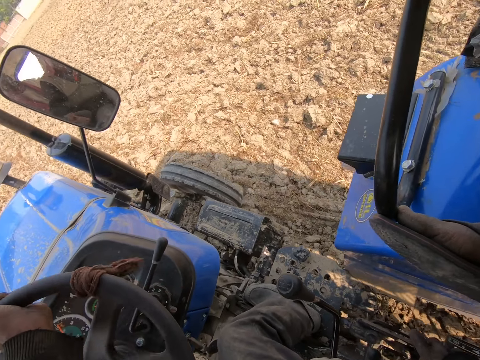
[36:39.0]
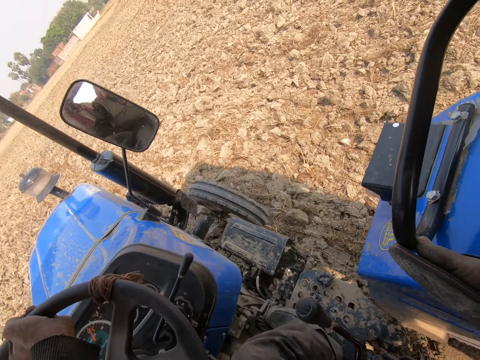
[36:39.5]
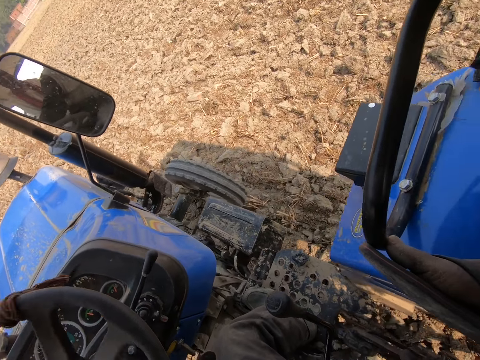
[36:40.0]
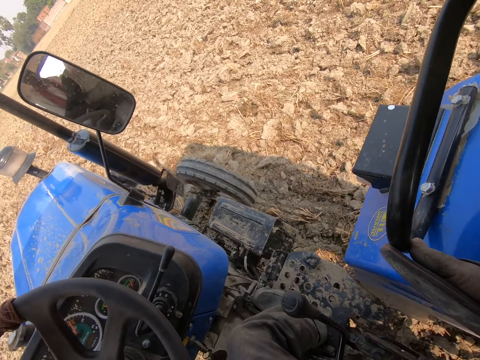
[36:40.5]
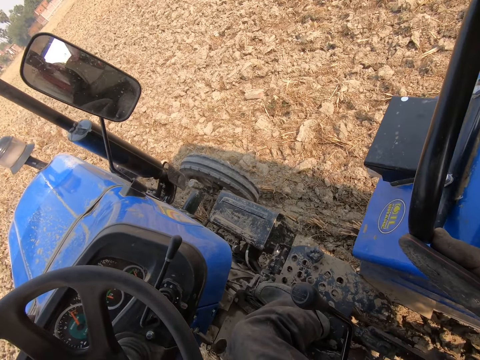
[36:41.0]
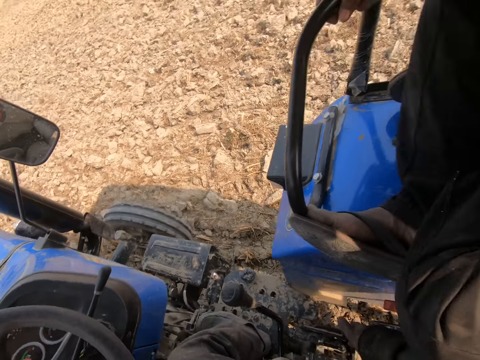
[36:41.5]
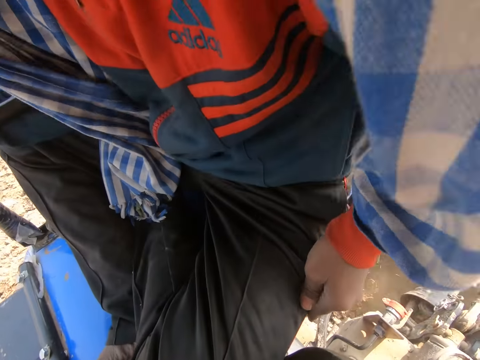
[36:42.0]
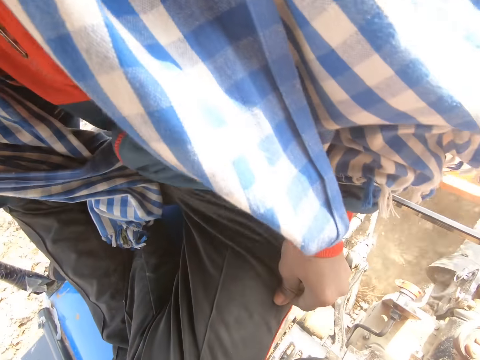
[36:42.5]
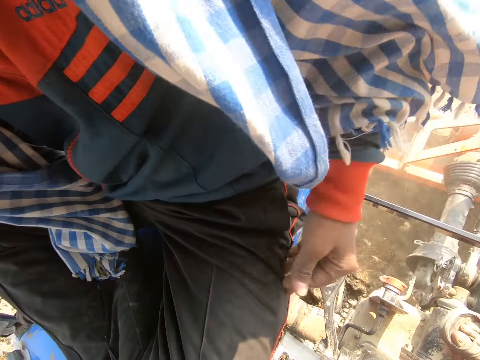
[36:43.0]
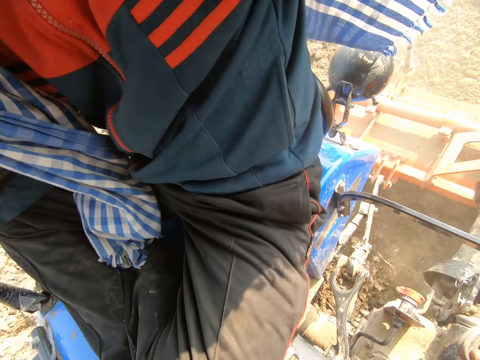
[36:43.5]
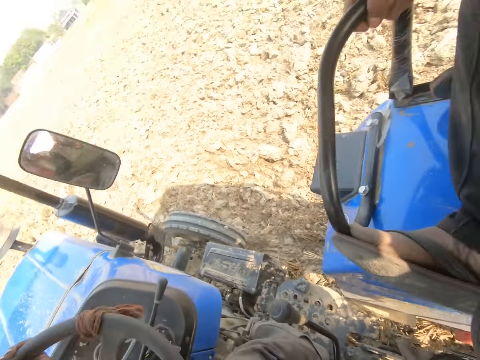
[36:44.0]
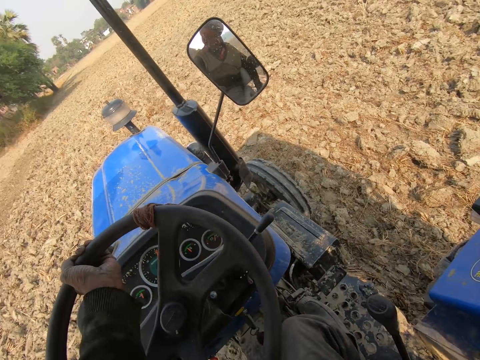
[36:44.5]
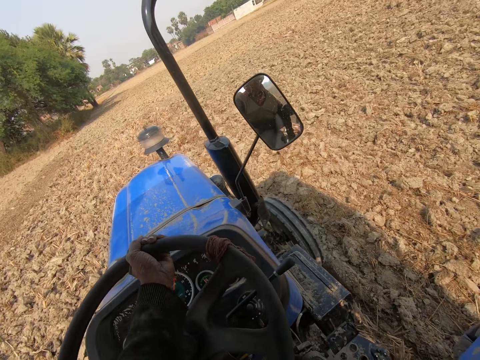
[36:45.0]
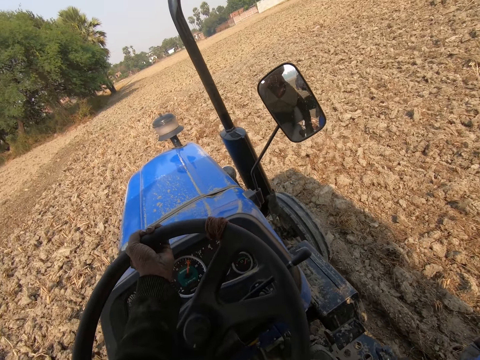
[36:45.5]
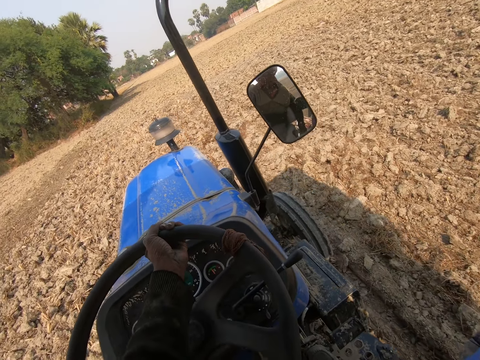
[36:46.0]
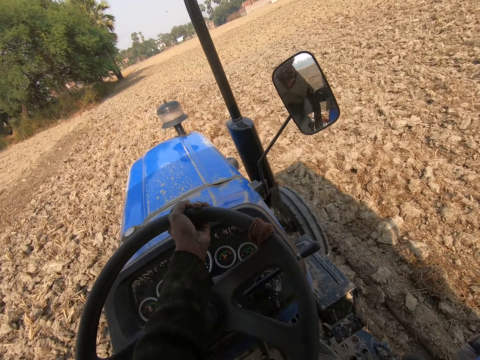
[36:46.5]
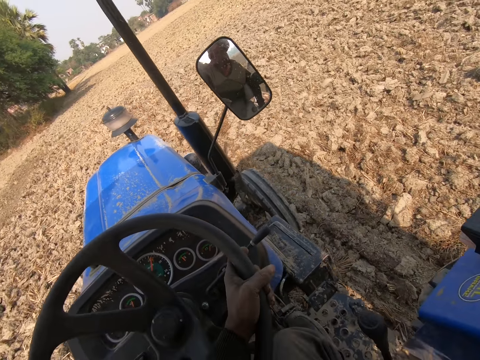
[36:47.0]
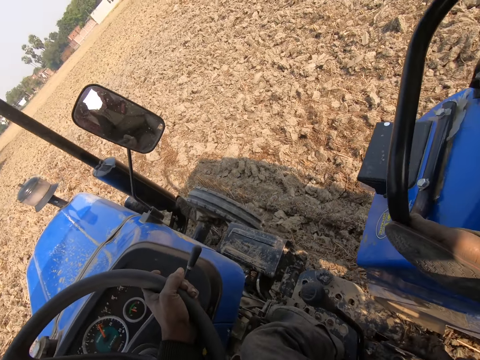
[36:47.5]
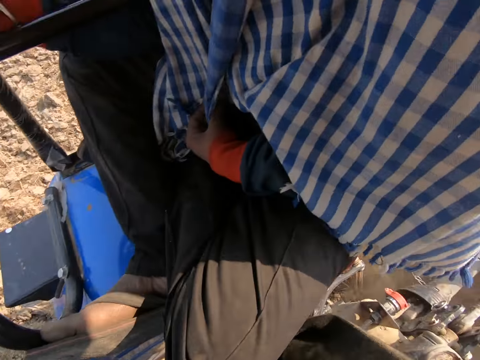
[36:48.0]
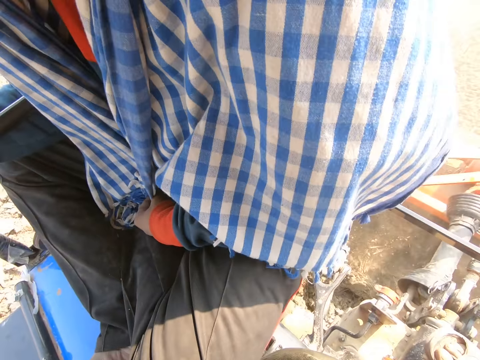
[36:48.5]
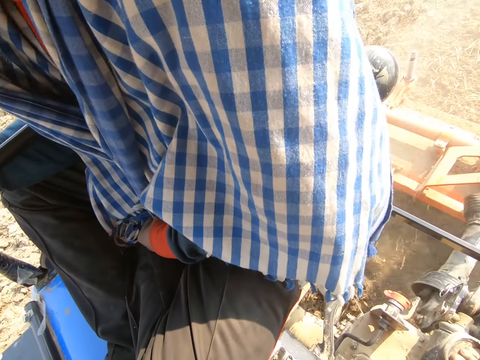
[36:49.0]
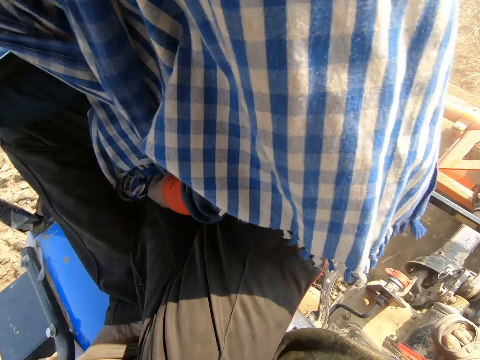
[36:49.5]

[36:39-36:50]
The camera wearer touches the trouser. They touch the scarf. They drive the tractor.

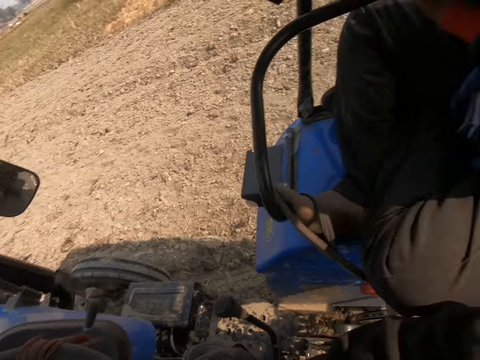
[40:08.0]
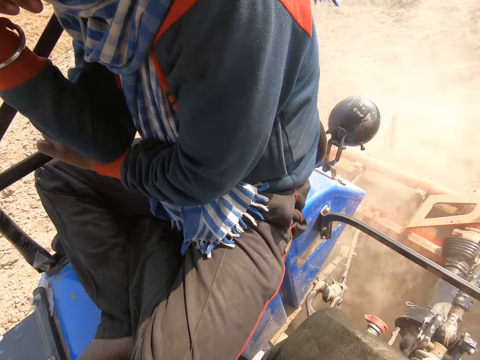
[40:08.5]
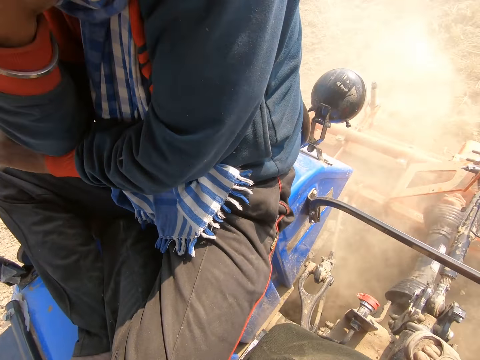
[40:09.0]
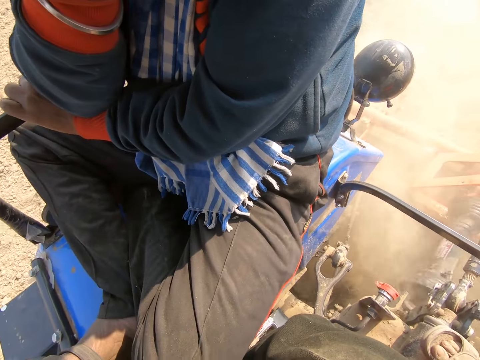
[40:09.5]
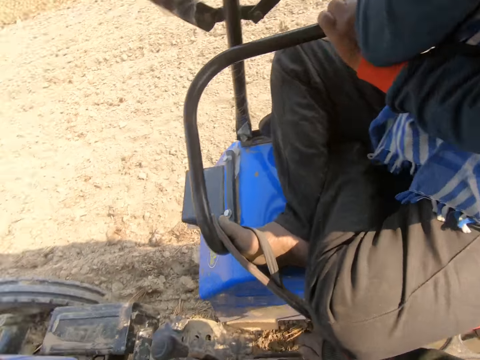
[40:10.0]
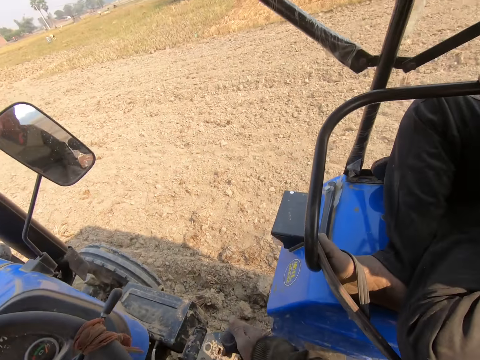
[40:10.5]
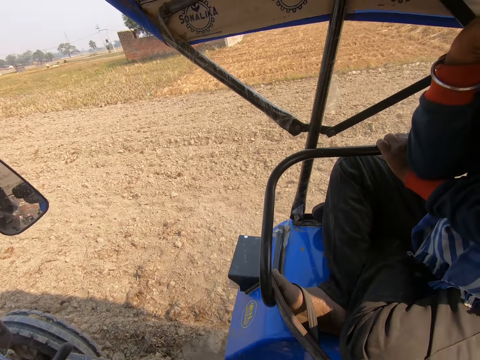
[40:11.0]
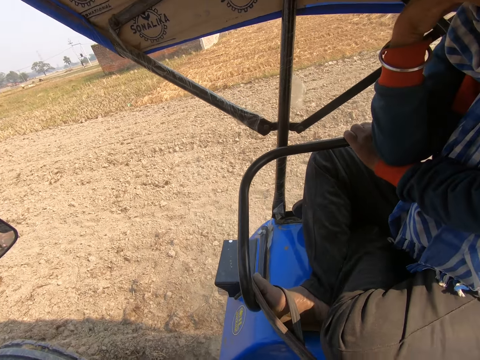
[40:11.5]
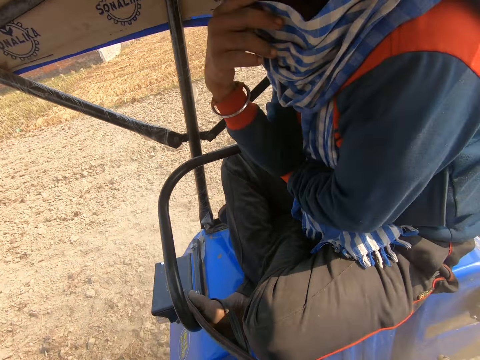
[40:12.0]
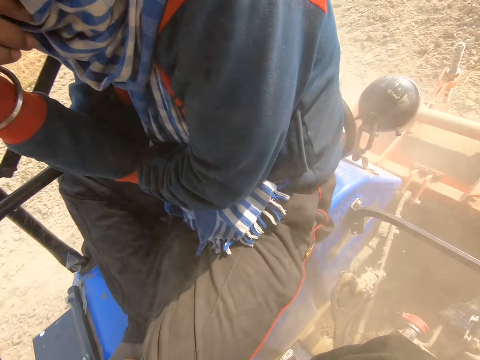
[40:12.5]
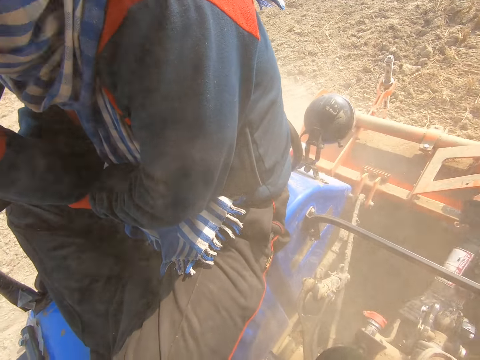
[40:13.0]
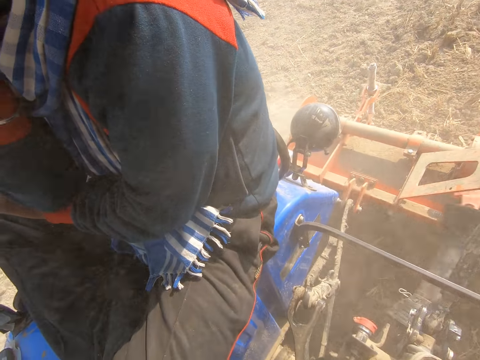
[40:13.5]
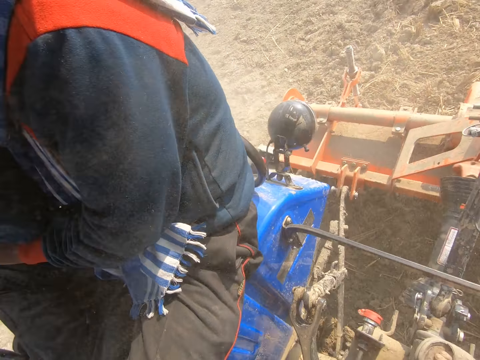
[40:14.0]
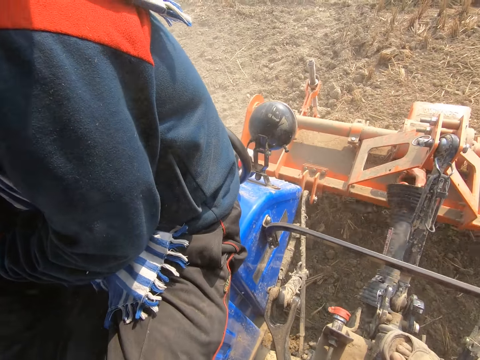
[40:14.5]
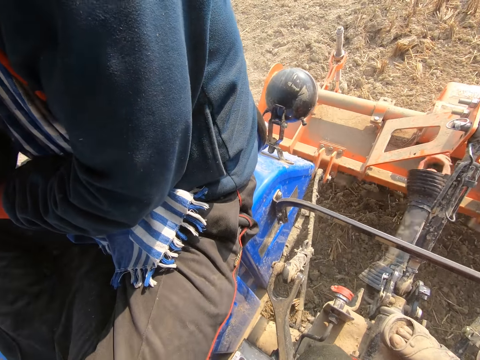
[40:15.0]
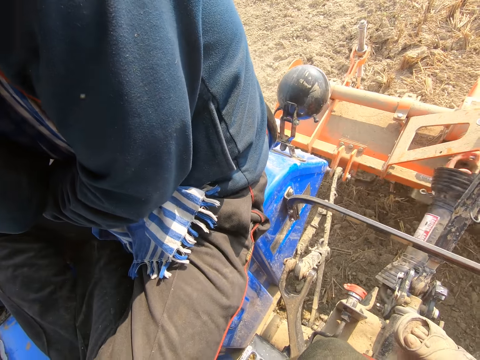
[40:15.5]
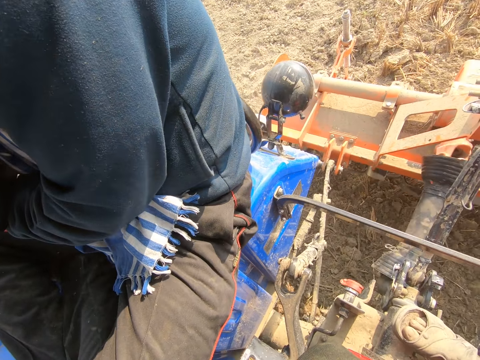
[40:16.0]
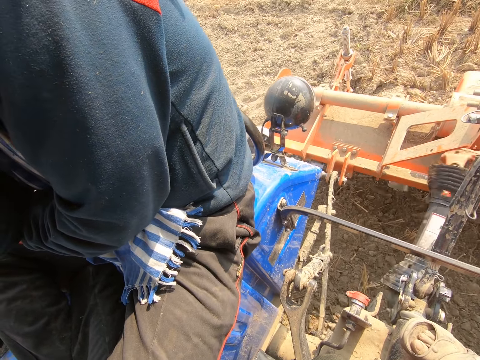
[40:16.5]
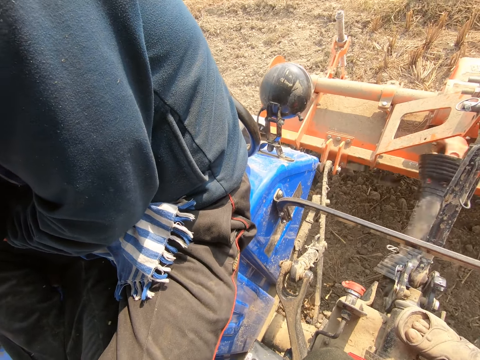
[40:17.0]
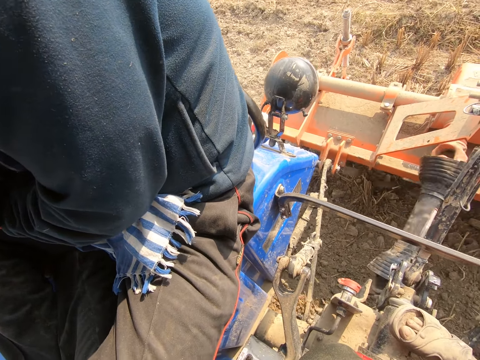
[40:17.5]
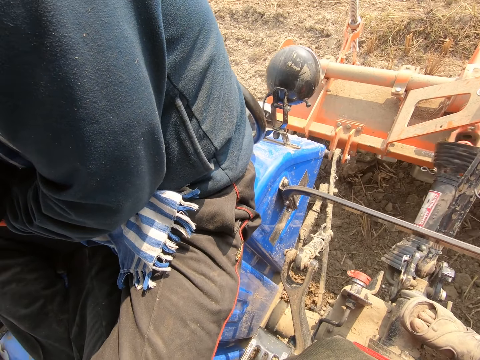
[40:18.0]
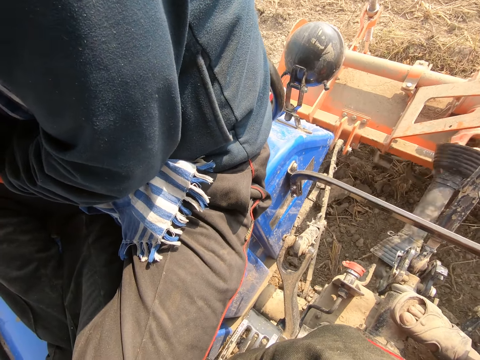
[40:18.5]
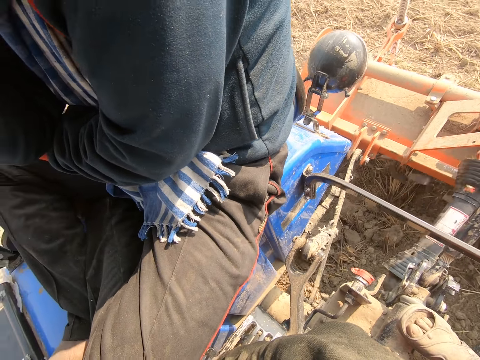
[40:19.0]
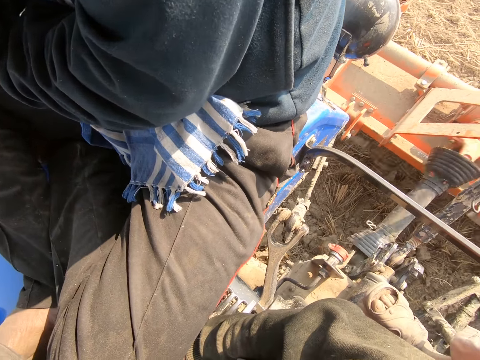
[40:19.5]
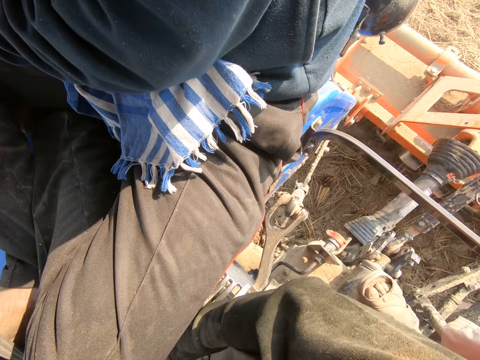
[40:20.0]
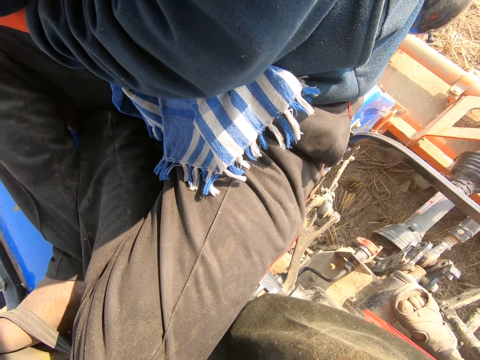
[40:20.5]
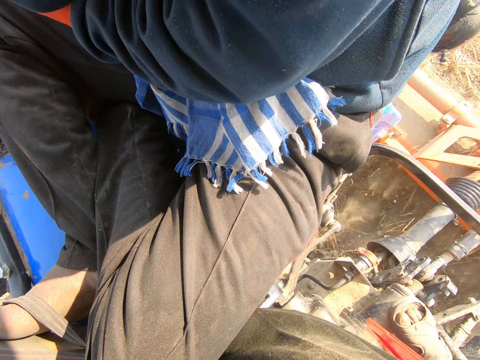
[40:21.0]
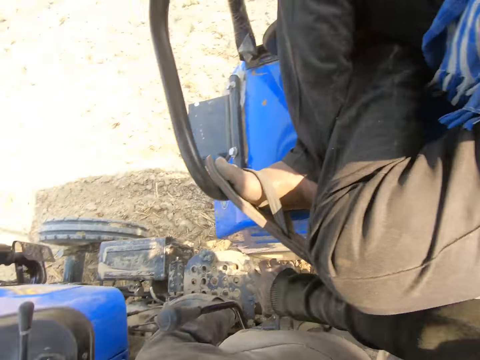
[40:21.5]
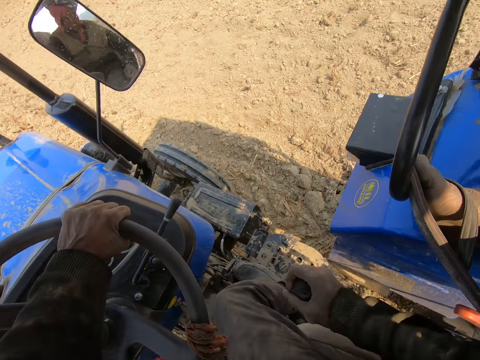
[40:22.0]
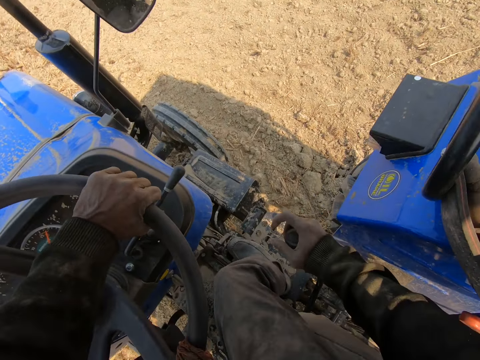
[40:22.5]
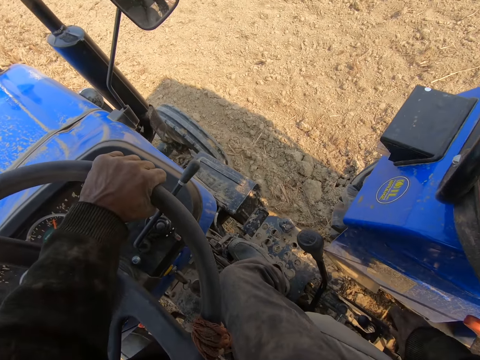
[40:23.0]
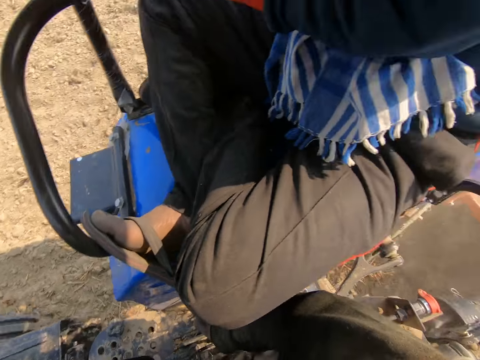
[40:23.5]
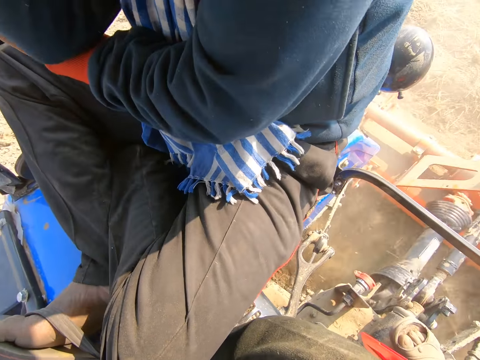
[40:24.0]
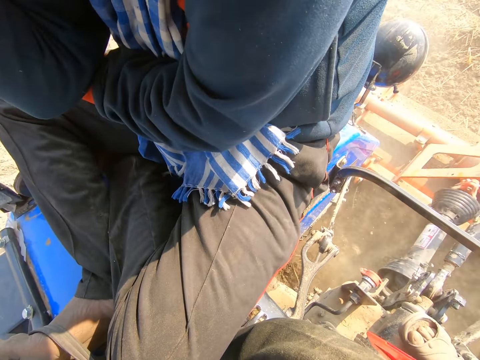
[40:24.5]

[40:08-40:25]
The camera wearer looks at a man. They drive the tractor. They use the gear. They drive the tractor.
